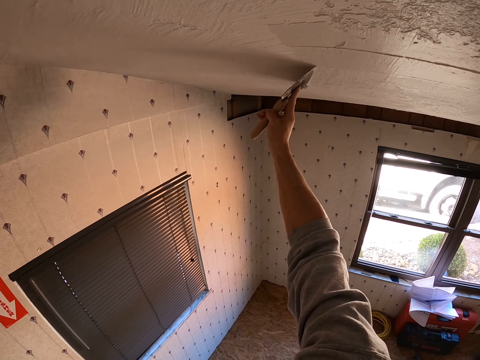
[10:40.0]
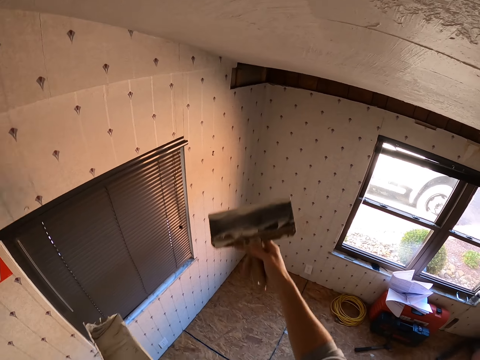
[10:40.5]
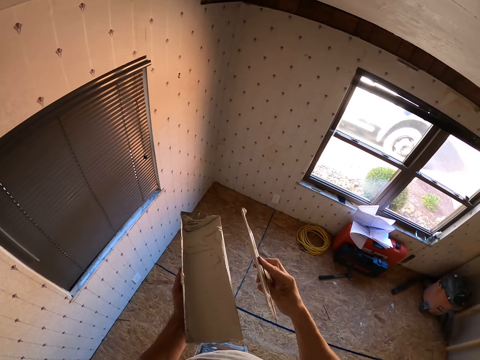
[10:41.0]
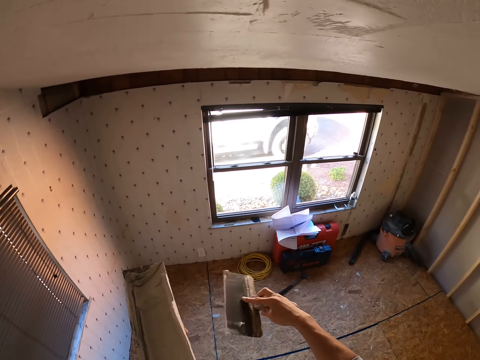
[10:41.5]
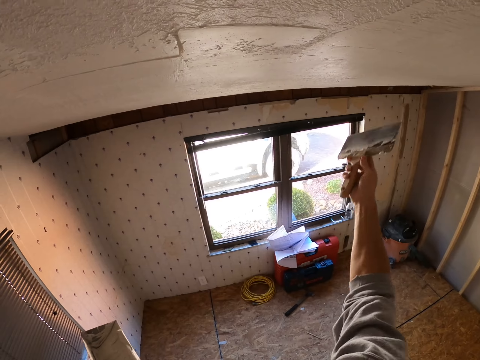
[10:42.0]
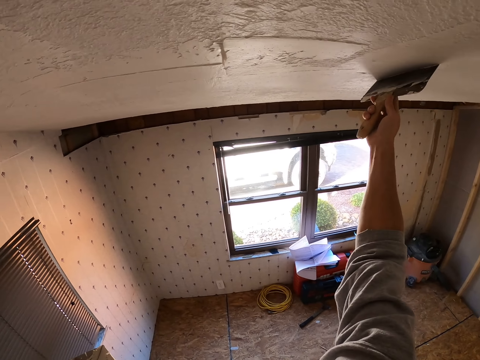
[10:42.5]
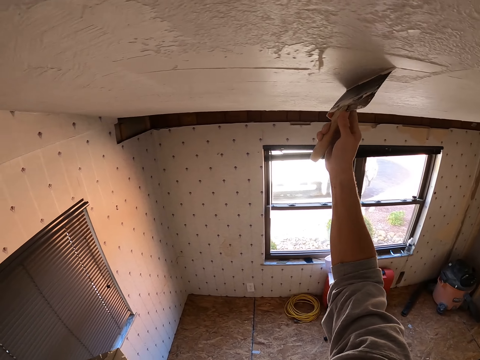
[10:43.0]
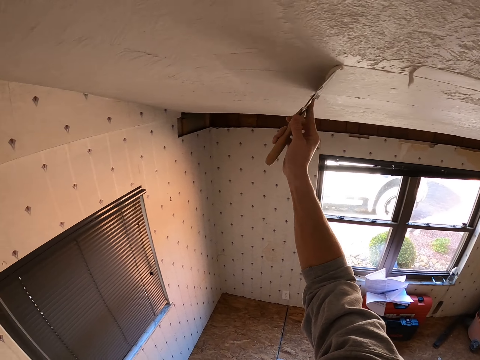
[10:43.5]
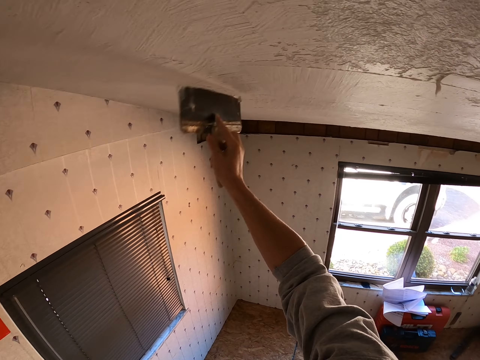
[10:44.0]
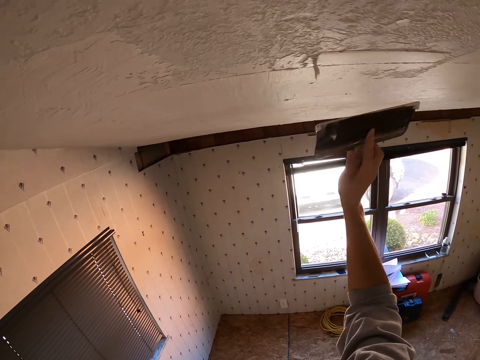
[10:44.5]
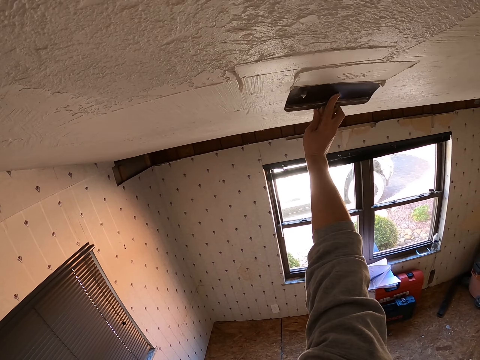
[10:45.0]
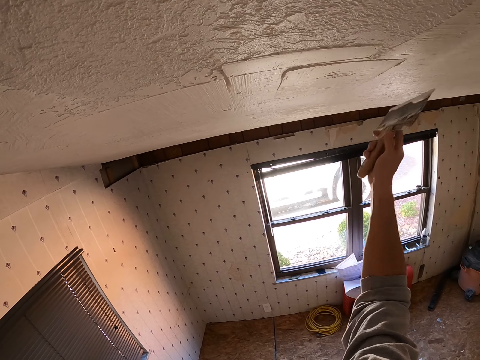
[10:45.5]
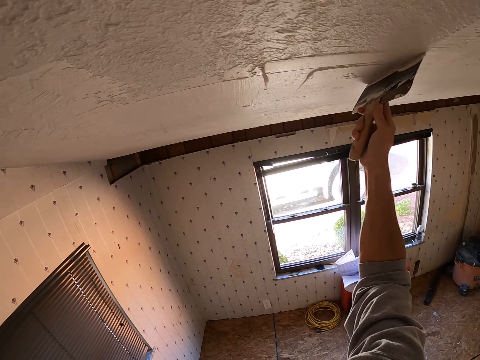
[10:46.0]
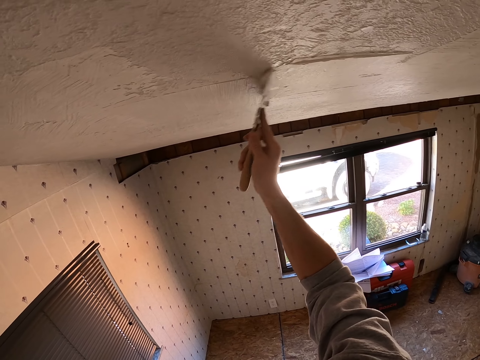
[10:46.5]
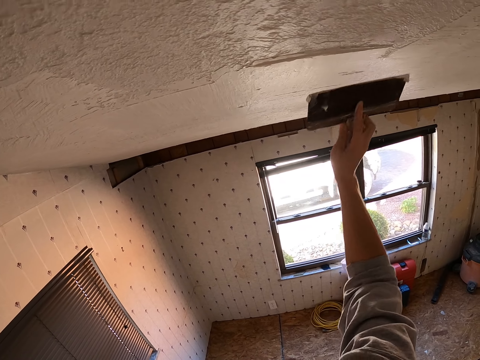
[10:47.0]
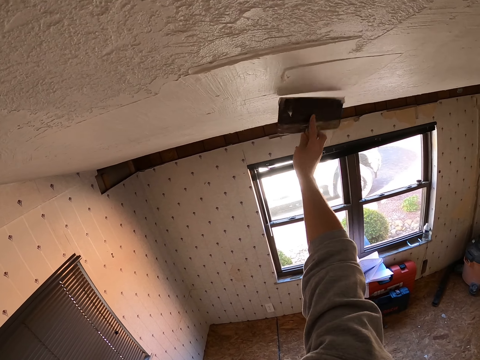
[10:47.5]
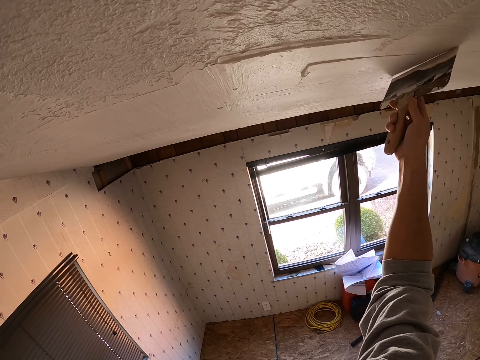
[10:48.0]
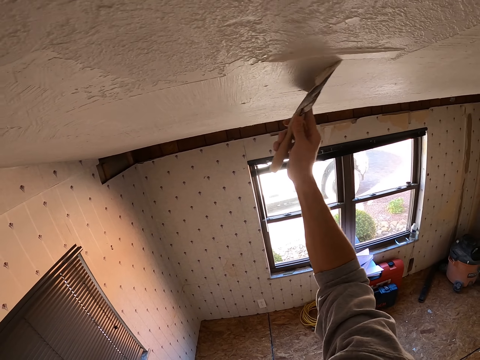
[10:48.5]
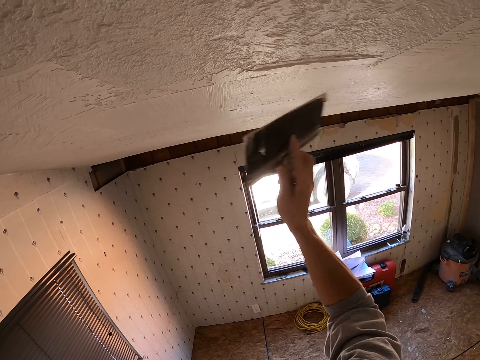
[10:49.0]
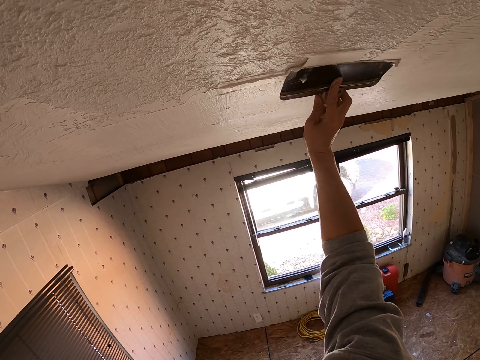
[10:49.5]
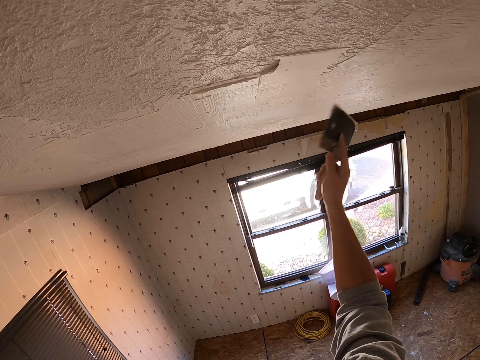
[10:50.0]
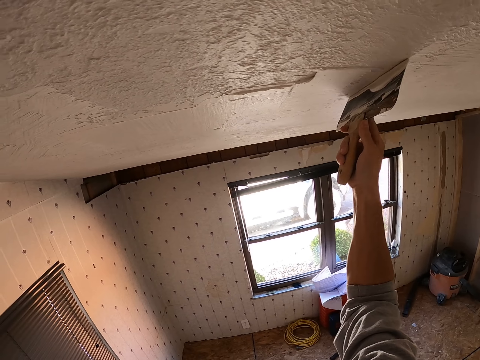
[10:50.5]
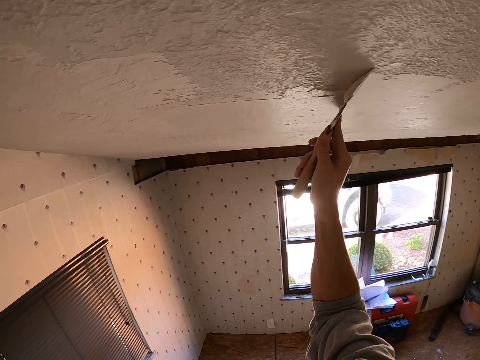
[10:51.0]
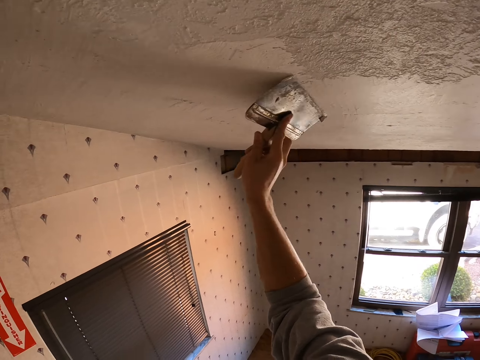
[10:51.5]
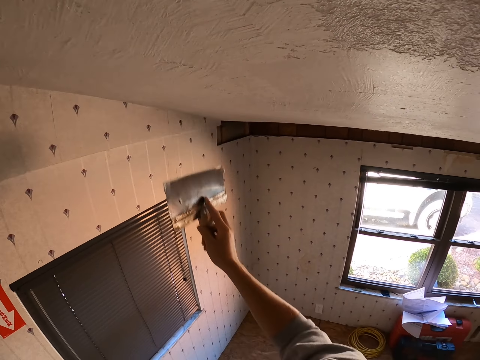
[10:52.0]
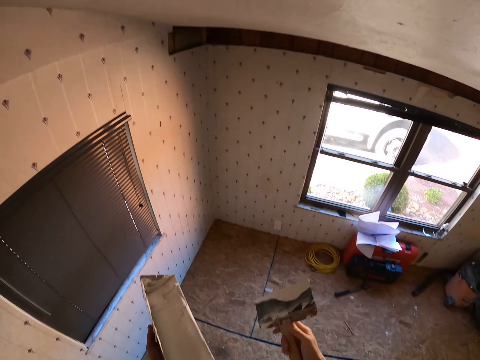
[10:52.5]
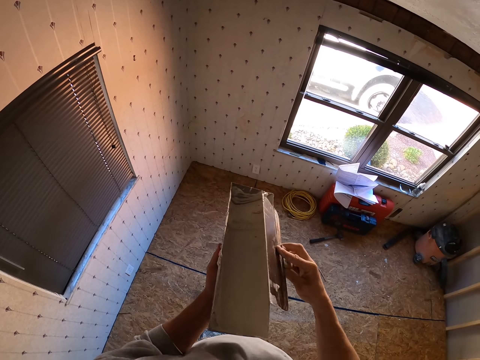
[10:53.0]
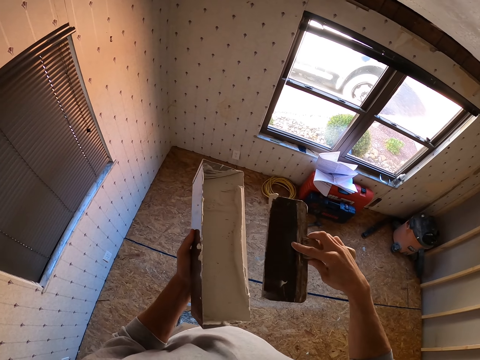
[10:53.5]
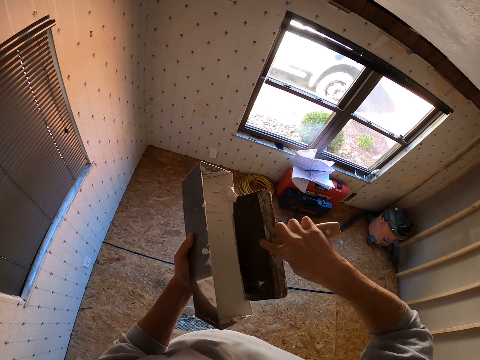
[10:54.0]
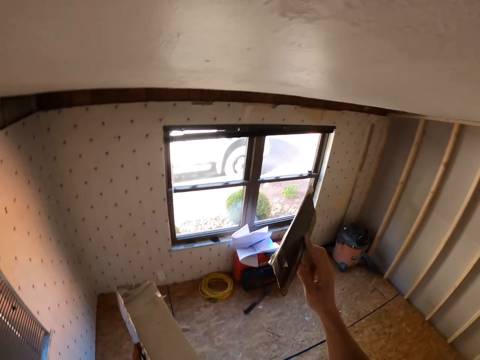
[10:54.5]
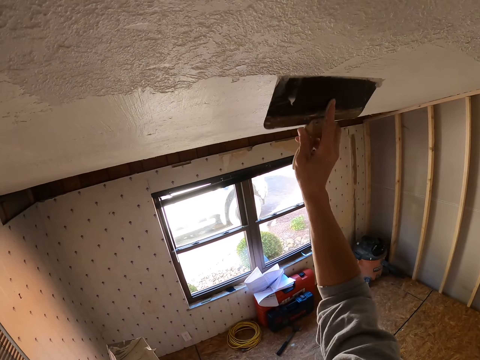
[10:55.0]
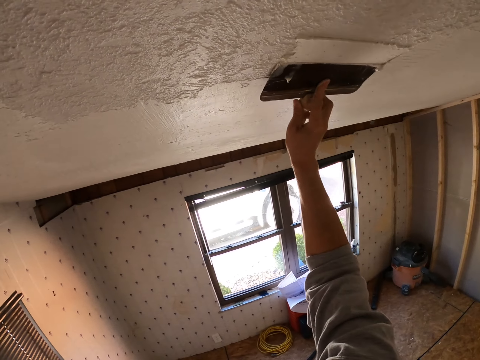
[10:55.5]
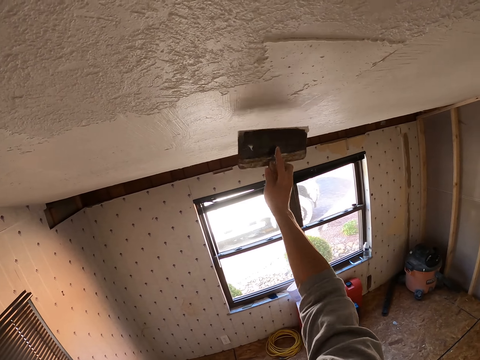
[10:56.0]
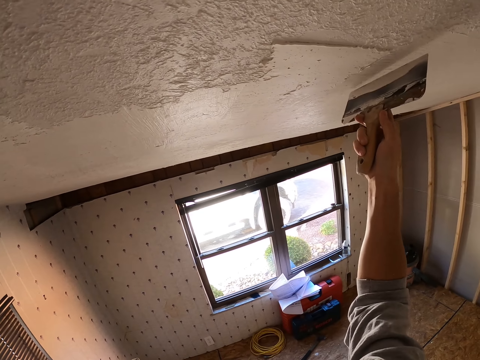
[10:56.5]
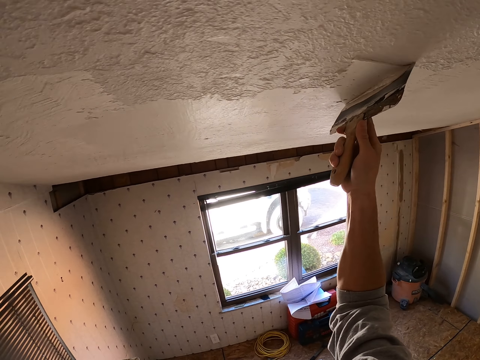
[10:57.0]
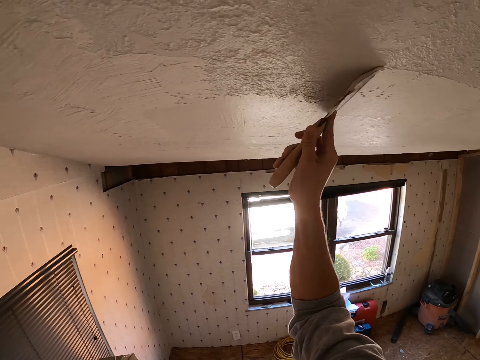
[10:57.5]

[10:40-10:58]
The camera wearer drops the right hand. They remove paint from the scraper, lift the scraper and paint the ceiling with the scraper. They drop the right hand and remove paint from the scraper. They scoop paint. They paint the ceiling with the scraper.

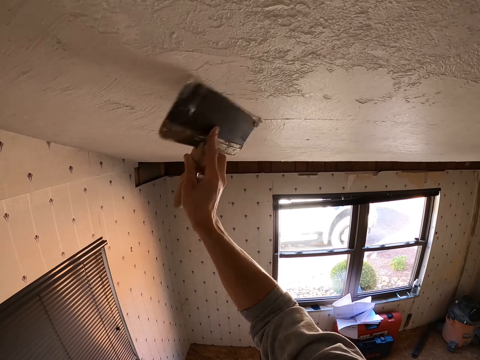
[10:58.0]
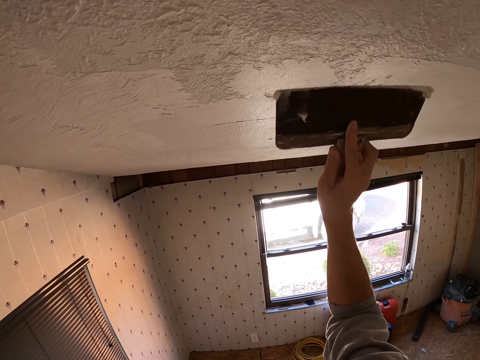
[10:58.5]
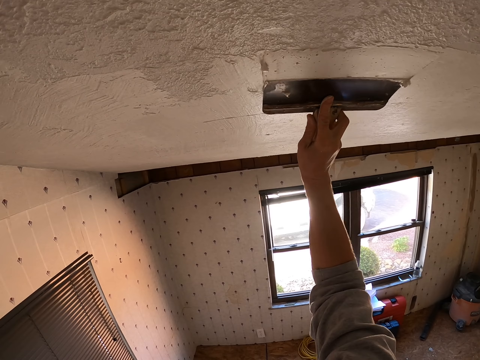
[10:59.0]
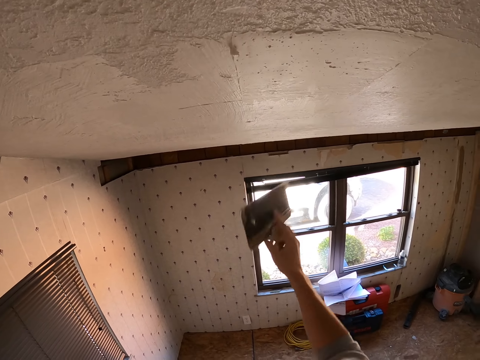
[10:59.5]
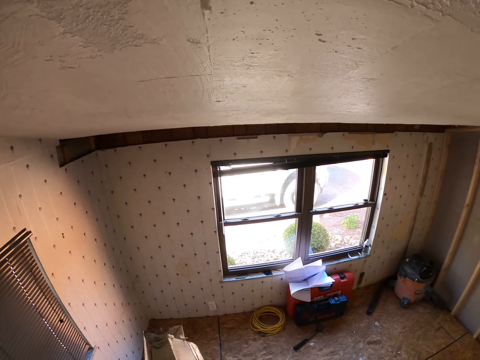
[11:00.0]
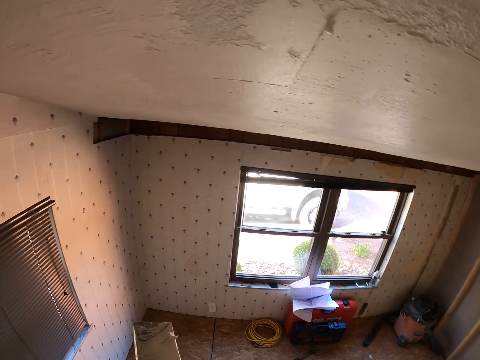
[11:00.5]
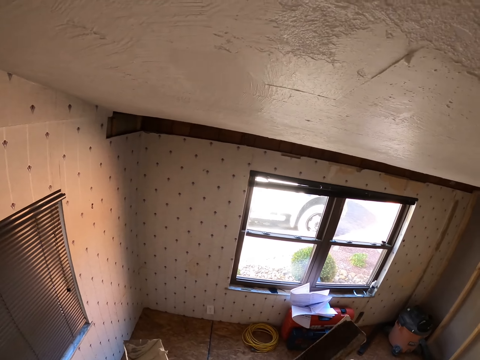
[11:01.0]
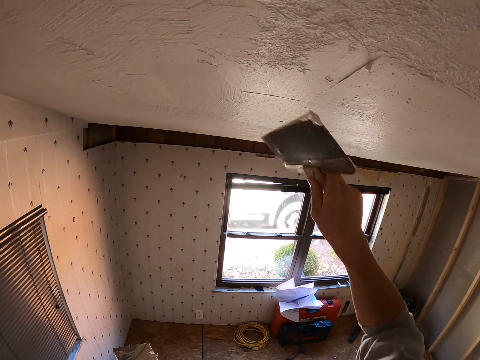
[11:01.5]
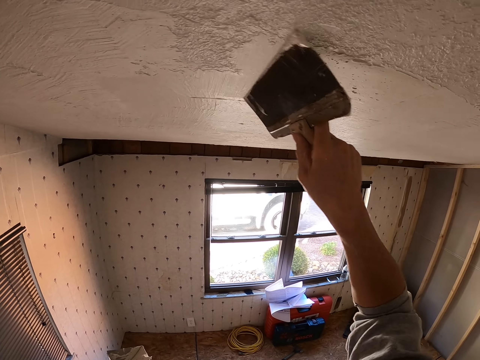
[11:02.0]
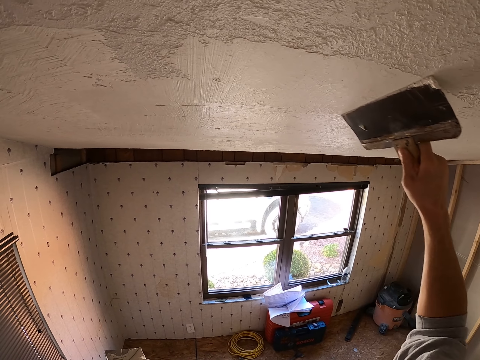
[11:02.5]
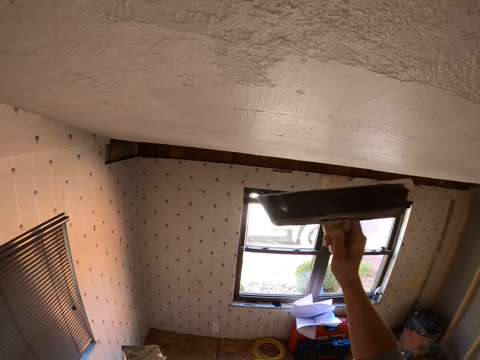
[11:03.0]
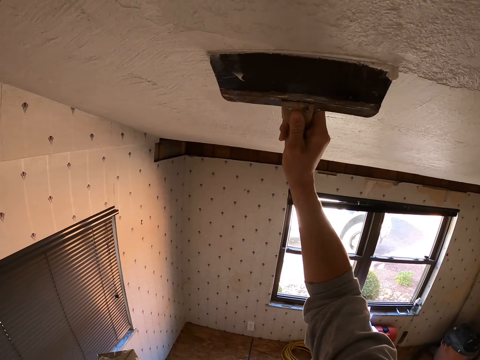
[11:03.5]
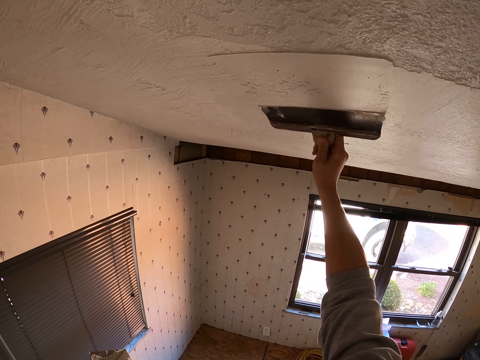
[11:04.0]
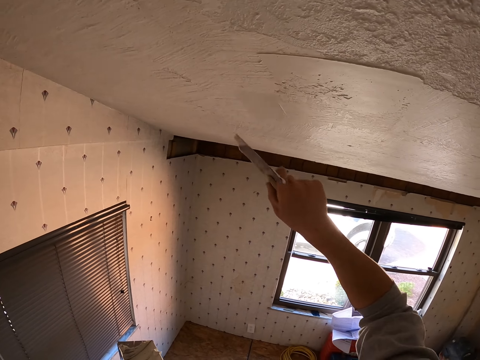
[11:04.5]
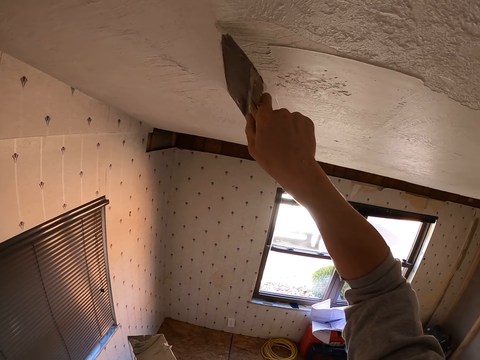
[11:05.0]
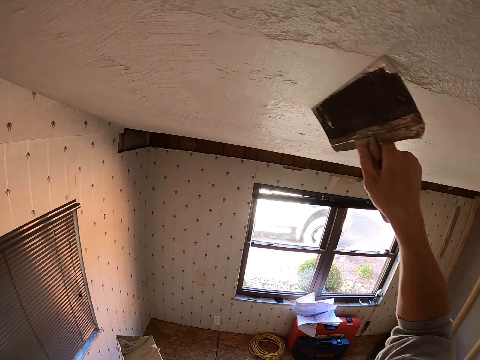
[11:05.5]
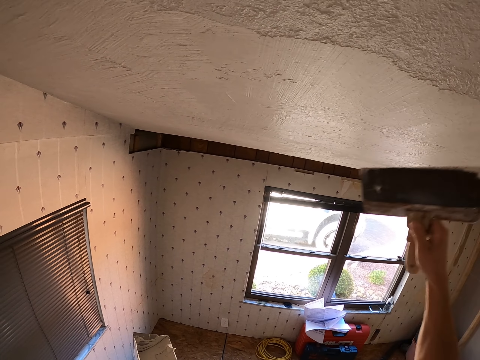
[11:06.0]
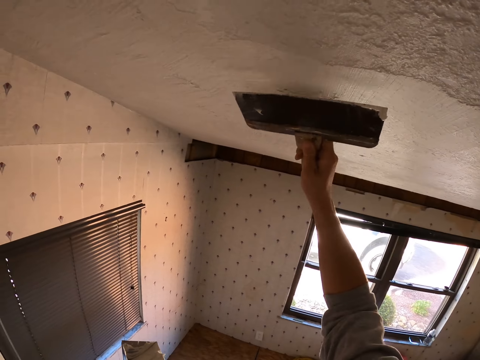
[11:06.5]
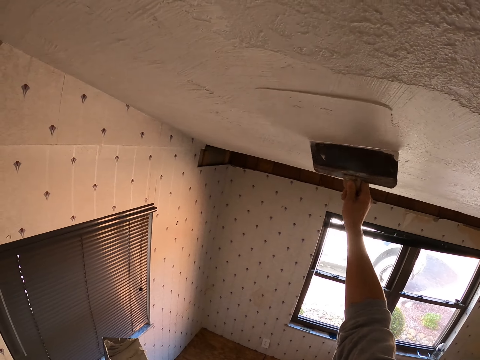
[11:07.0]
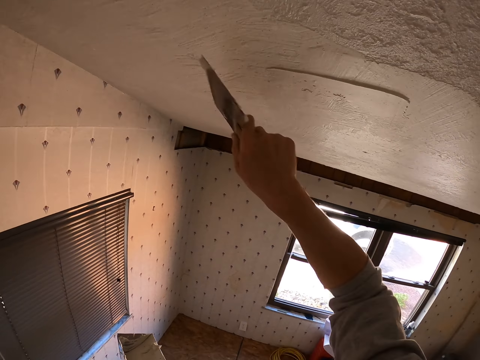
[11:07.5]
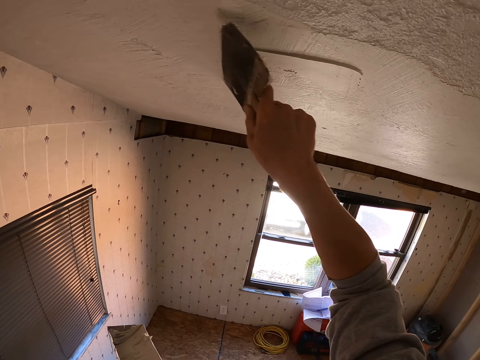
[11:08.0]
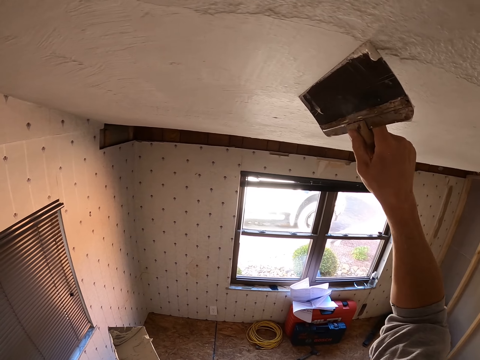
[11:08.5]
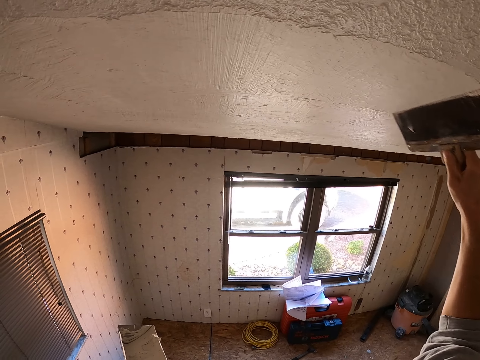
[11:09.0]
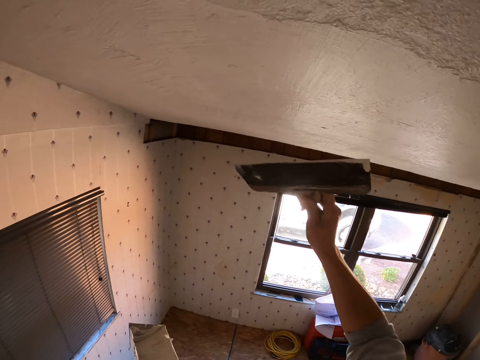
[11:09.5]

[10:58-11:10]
The camera wearer drops the right hand. They remove paint from the scraper. They lift the scraper. They paint the ceiling with the scraper.
